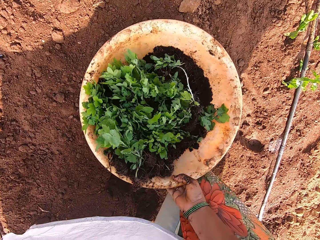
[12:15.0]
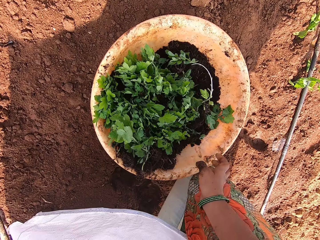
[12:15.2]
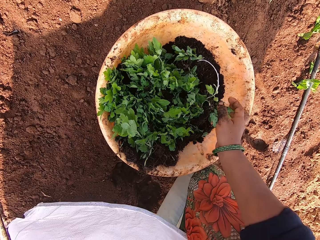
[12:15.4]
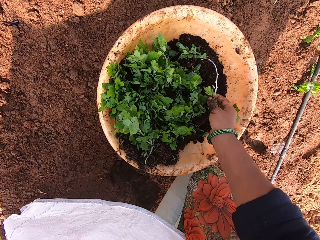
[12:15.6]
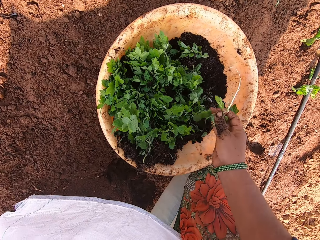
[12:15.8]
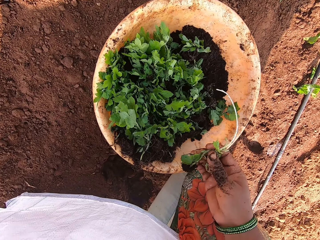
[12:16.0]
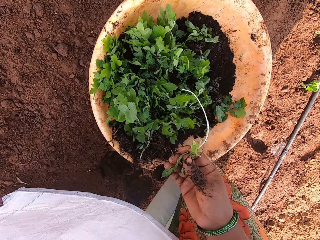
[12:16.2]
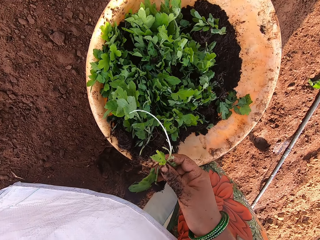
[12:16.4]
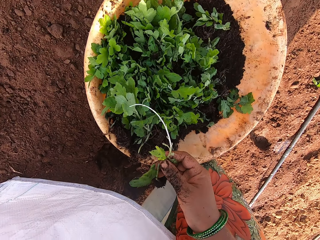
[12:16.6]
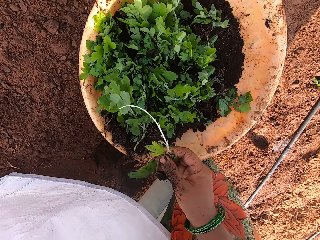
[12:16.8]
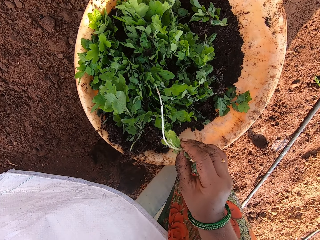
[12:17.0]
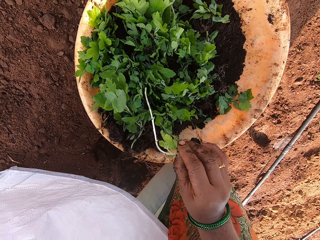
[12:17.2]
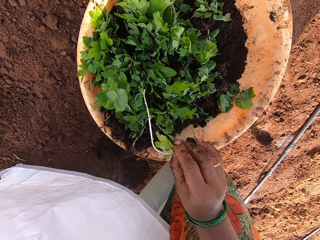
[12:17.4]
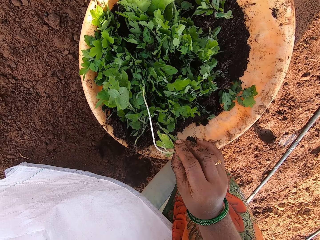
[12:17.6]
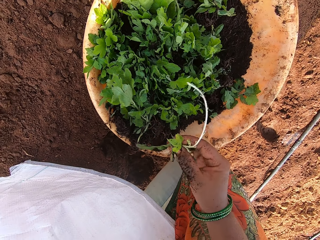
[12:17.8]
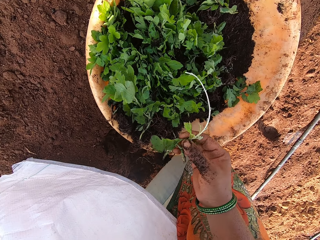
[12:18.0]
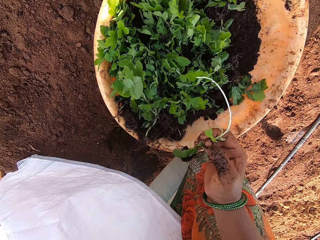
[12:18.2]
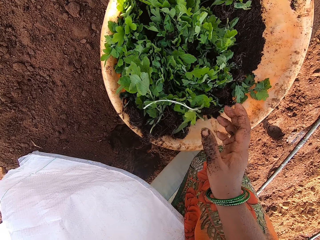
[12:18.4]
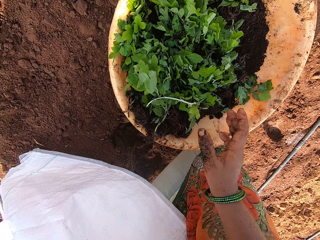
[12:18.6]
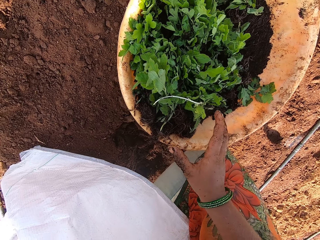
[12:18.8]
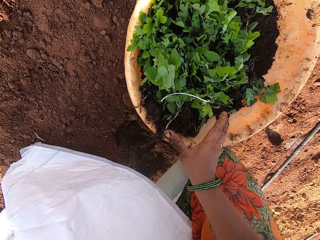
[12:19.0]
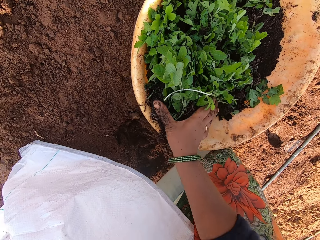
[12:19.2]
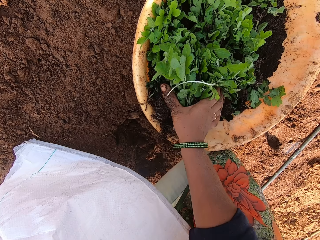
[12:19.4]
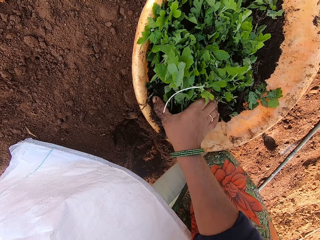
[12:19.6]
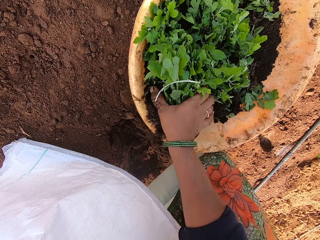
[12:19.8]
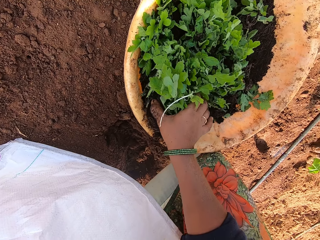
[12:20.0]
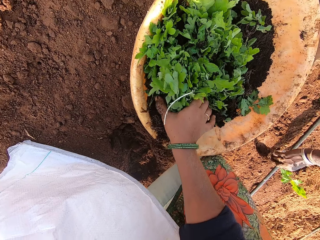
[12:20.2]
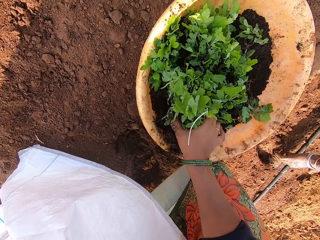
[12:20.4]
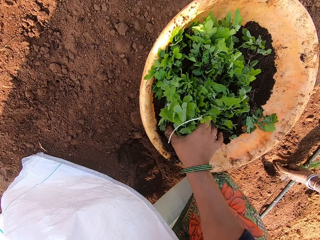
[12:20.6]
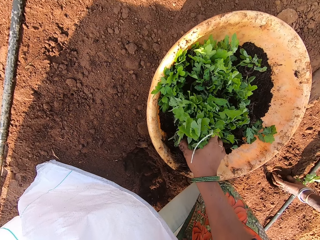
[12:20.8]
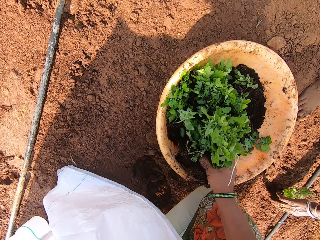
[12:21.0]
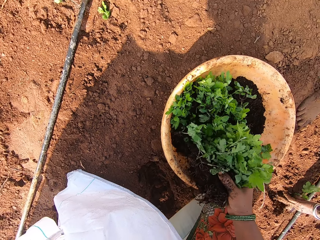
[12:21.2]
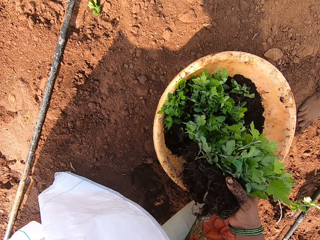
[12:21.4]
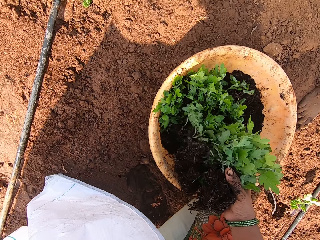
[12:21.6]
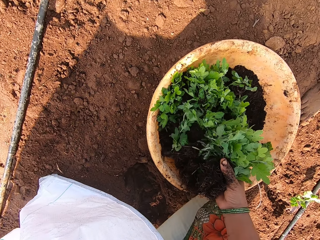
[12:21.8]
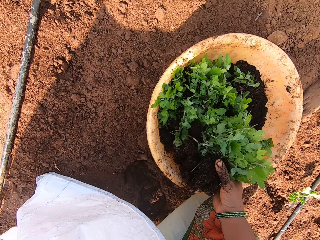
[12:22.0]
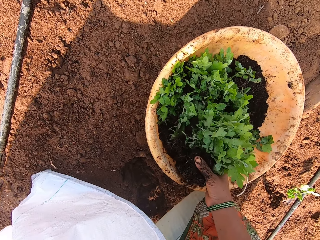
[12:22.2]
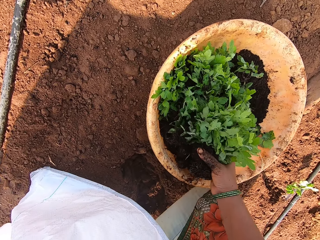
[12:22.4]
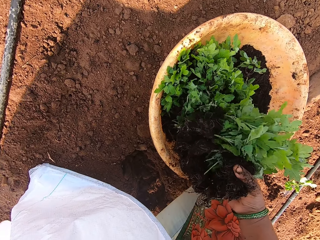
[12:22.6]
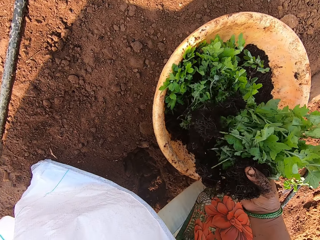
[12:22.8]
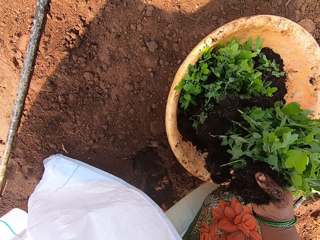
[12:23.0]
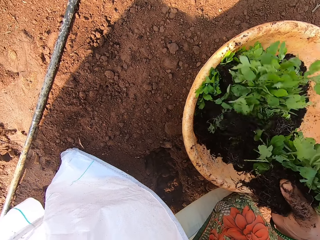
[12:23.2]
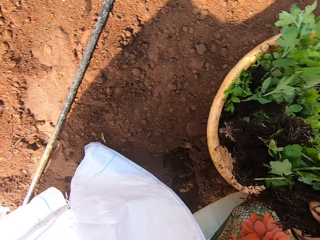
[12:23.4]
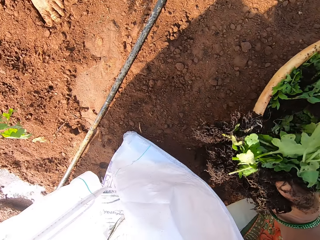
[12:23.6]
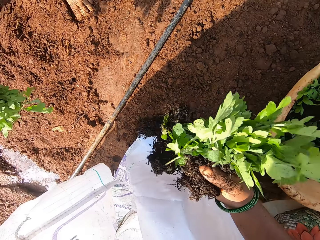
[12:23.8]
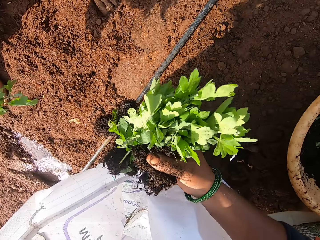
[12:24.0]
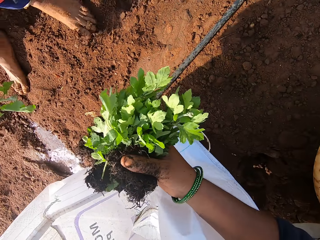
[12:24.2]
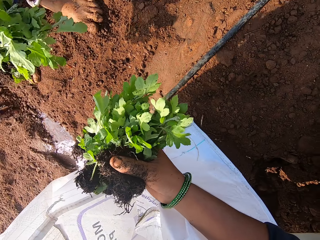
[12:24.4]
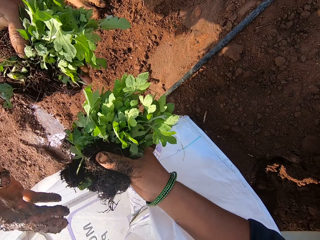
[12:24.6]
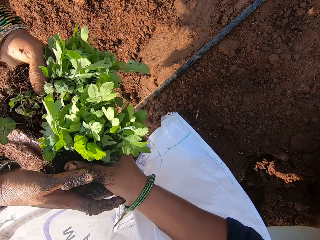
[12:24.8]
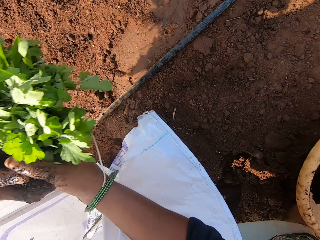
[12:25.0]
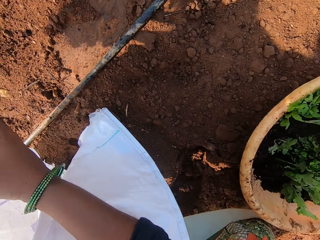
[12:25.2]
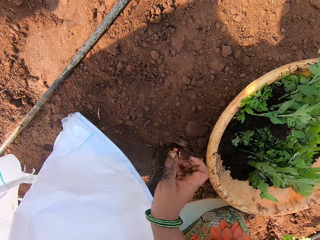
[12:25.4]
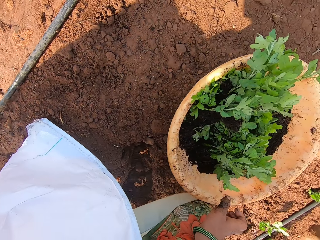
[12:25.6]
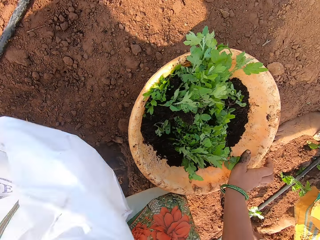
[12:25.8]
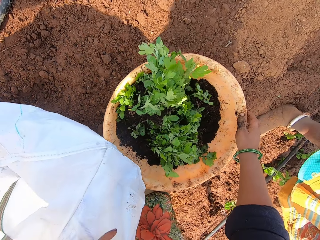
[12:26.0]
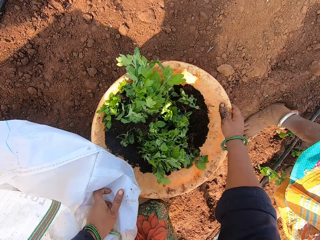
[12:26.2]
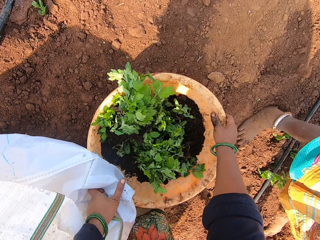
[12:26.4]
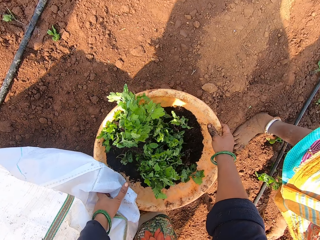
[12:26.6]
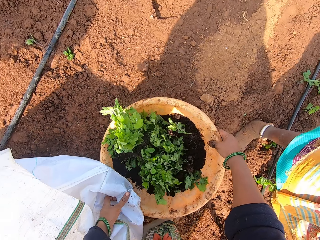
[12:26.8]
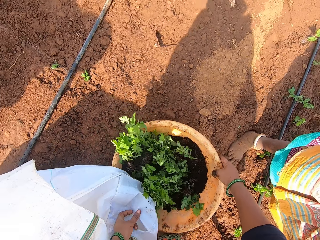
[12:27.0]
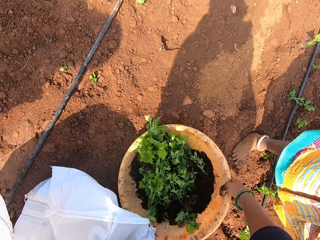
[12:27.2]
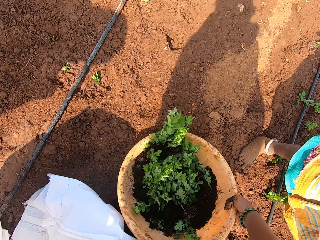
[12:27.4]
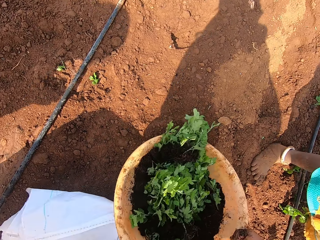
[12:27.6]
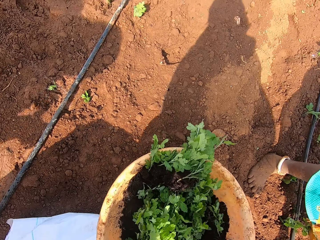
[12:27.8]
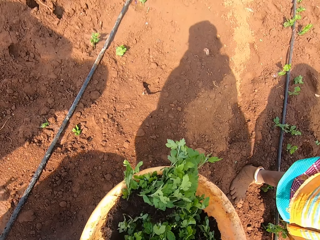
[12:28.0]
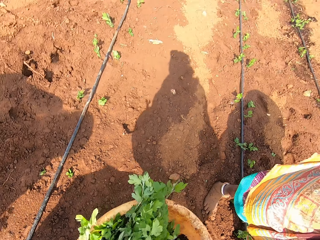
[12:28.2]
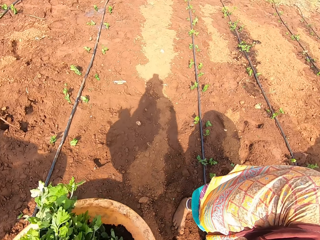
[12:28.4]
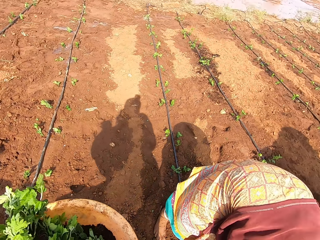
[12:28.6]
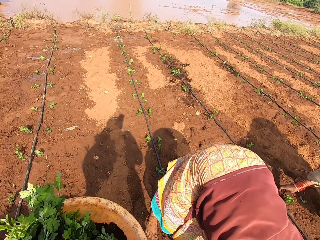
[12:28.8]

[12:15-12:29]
The camera wearer puts the basin or bowl of seedlings down. They pick up a plant from the basin, look at the plant, and throw the plant into the basin. They pick up the plant from the basin. They give the plant to a person. They turn around. They pick up the bowl of seedlings and carry the basin.

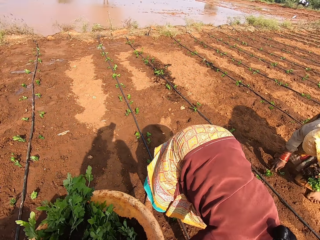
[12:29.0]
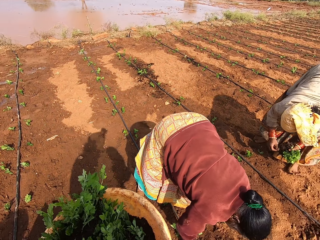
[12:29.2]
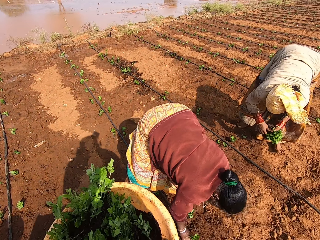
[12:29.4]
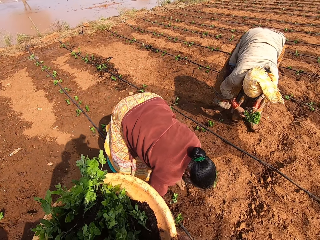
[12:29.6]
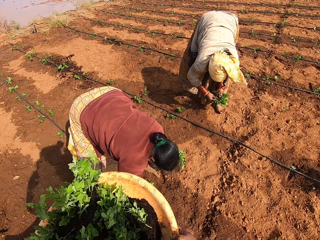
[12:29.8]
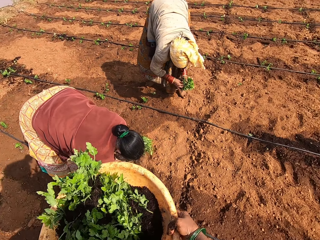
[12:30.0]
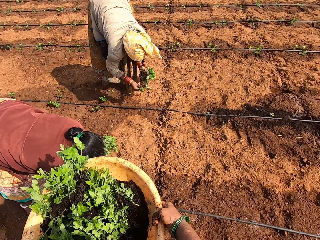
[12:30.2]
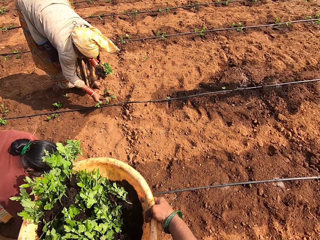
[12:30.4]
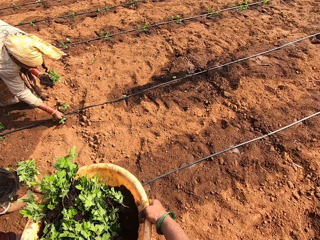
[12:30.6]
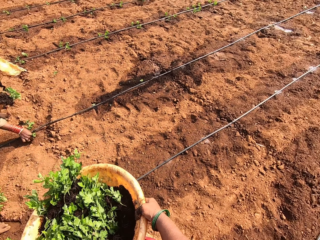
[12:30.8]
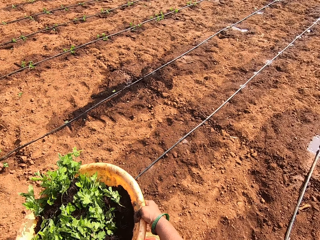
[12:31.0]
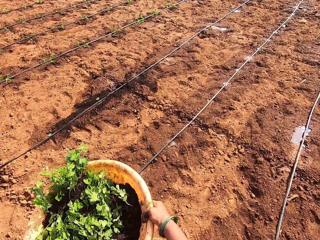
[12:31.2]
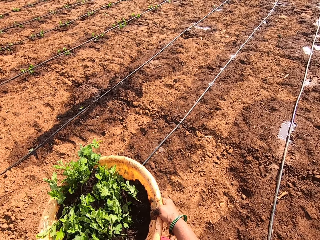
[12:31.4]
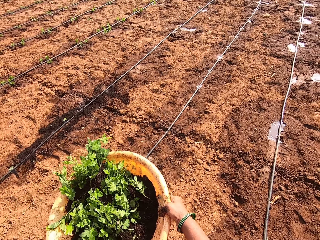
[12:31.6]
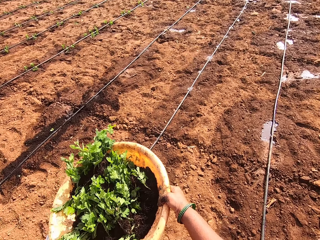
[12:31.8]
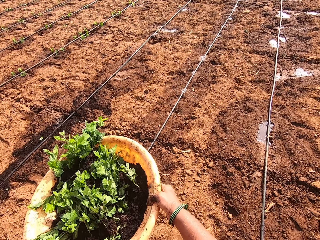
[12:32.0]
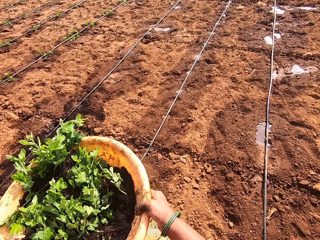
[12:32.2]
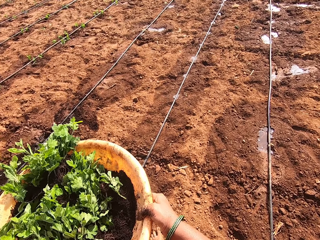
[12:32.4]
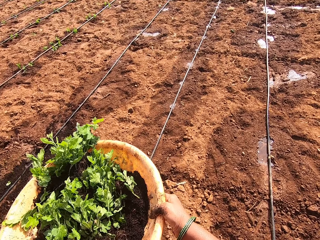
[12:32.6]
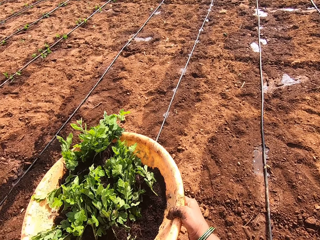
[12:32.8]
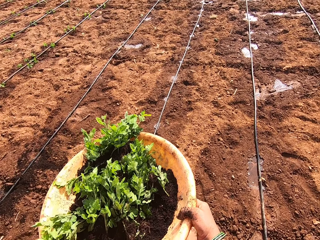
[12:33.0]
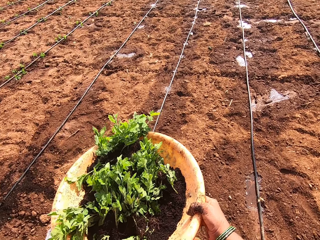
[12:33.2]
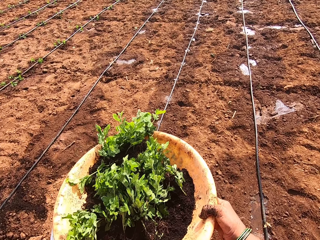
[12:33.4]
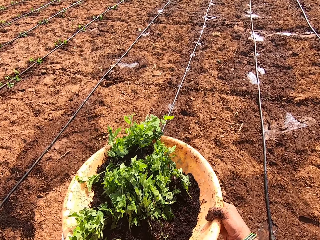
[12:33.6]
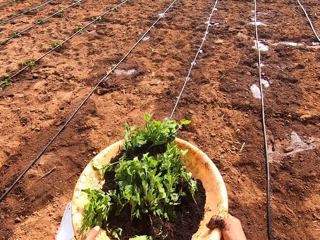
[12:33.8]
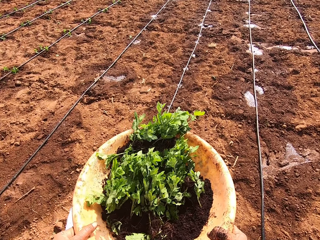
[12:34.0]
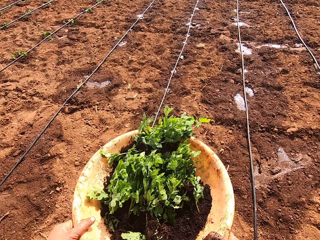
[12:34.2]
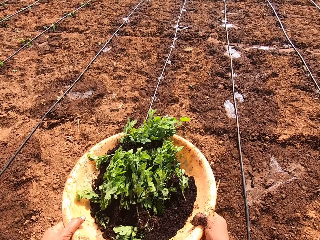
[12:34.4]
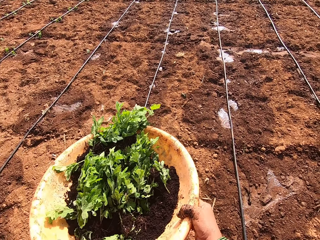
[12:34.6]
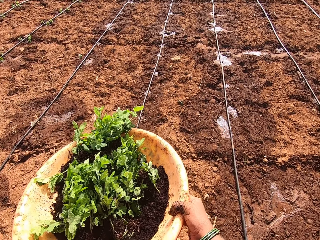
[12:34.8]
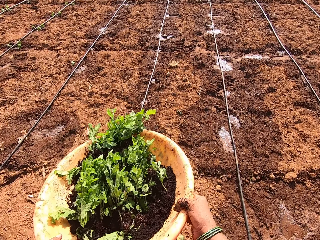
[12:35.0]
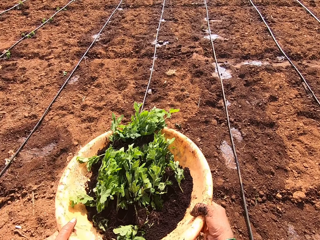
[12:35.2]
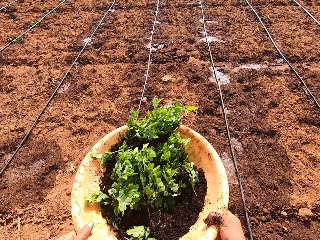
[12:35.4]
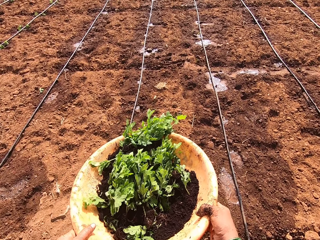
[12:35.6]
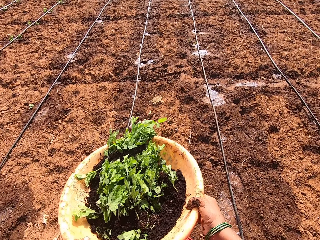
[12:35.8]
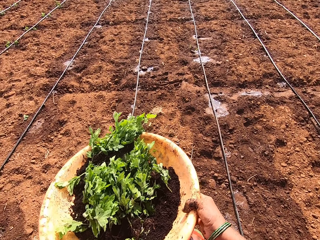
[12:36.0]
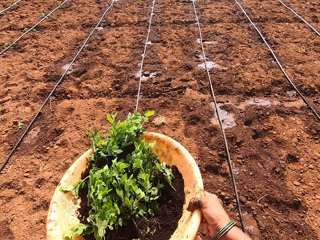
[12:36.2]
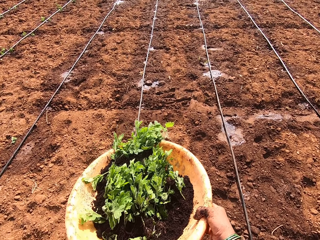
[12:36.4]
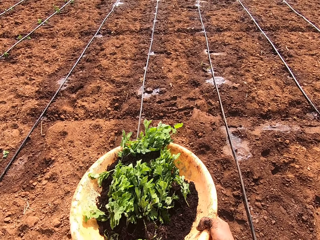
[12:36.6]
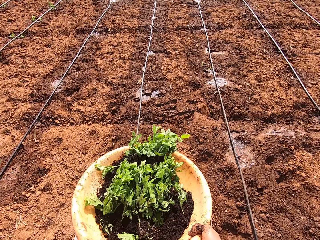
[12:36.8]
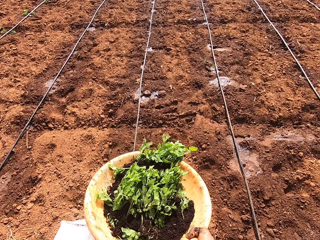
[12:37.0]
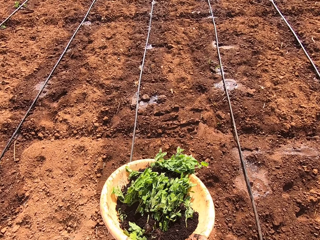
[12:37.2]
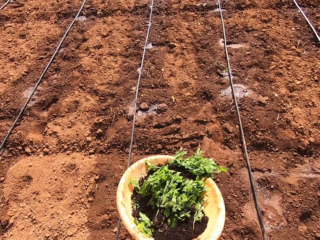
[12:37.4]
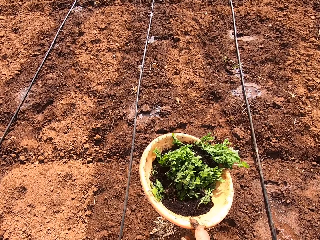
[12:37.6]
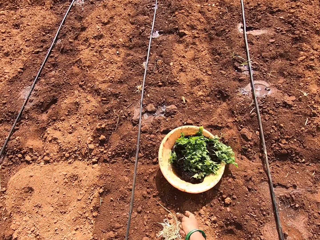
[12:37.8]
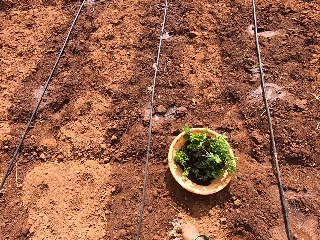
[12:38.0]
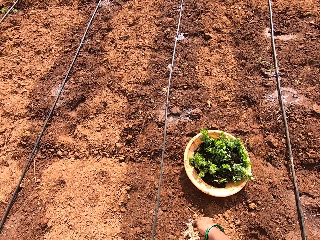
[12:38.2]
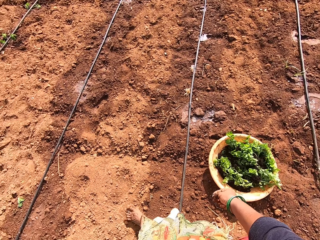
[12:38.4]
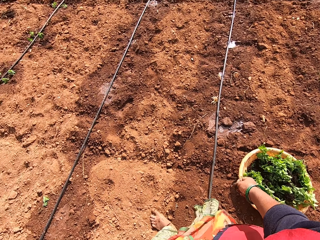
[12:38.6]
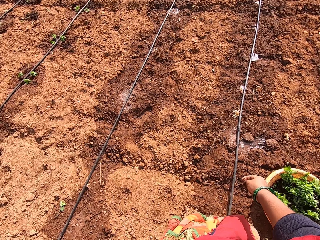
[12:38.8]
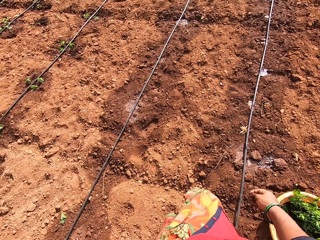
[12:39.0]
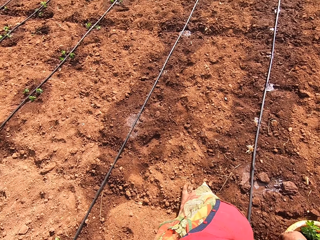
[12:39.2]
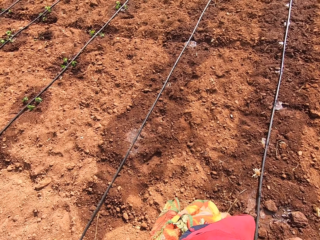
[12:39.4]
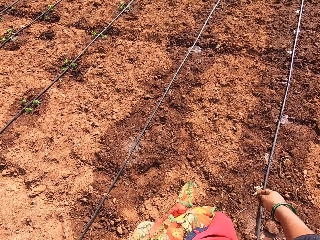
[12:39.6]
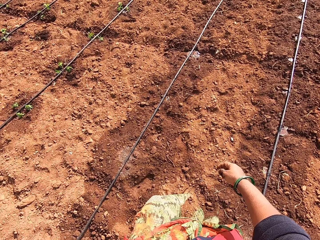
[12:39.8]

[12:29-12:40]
The camera wearer walks around. They throw the basin down. They walk around.
